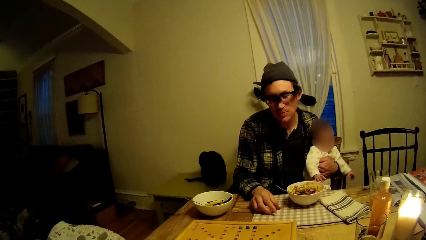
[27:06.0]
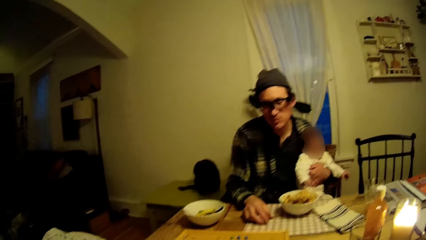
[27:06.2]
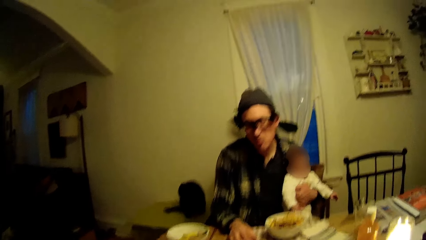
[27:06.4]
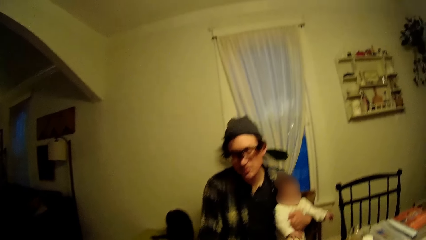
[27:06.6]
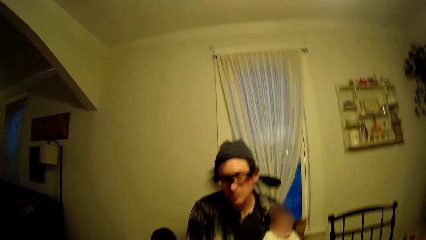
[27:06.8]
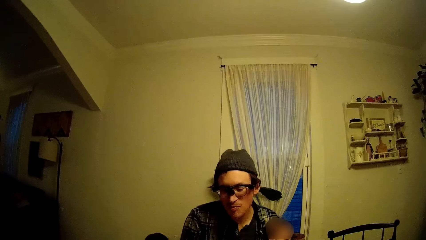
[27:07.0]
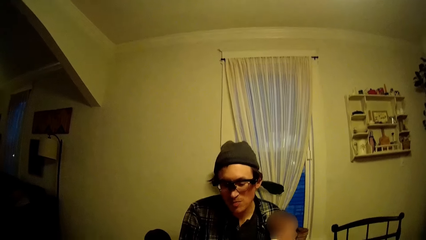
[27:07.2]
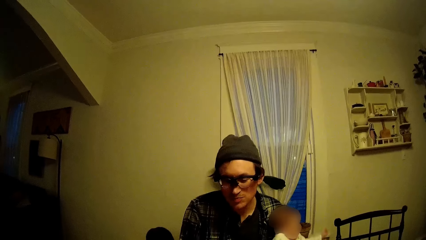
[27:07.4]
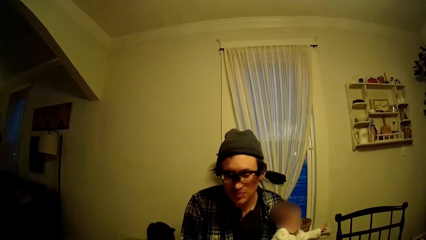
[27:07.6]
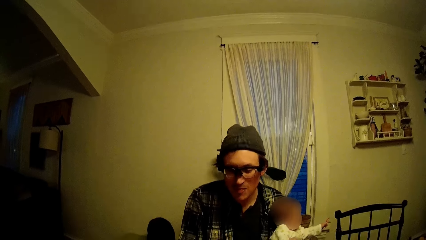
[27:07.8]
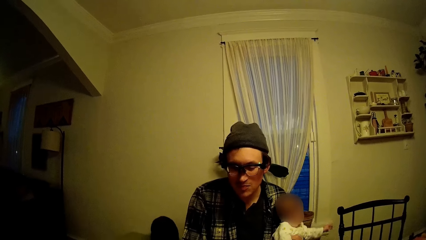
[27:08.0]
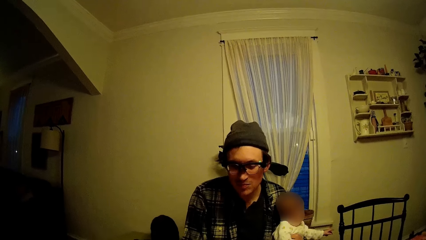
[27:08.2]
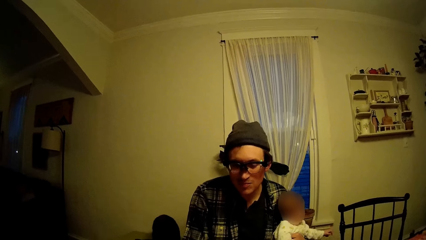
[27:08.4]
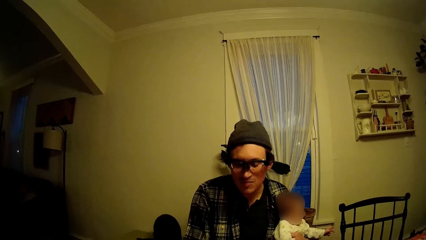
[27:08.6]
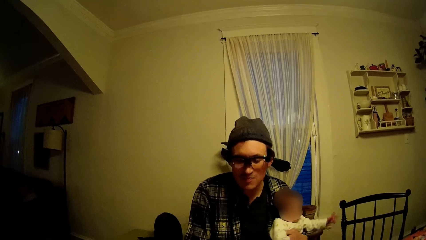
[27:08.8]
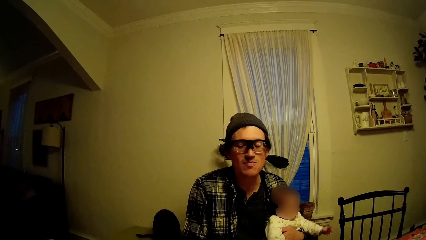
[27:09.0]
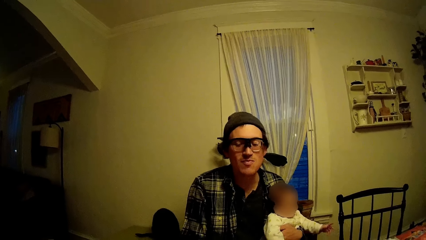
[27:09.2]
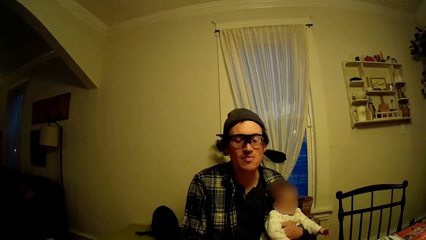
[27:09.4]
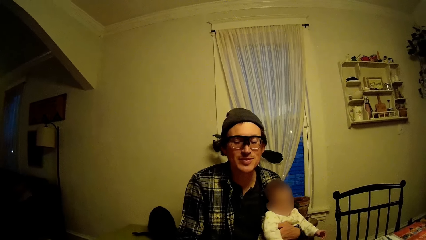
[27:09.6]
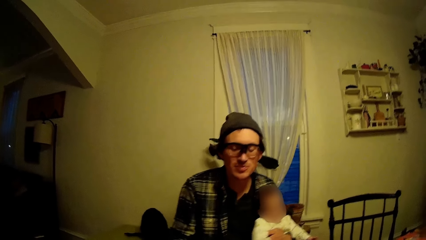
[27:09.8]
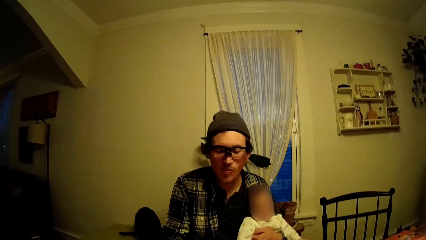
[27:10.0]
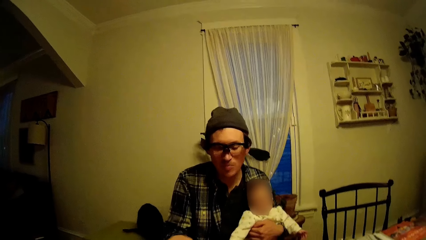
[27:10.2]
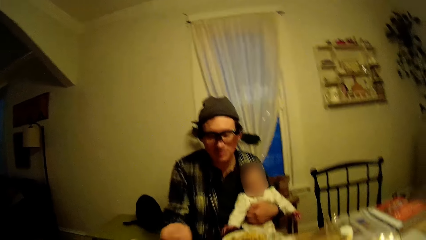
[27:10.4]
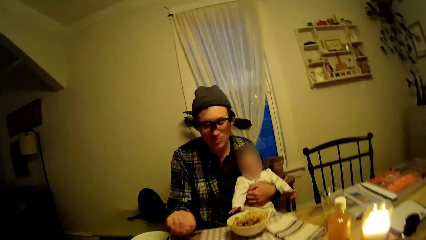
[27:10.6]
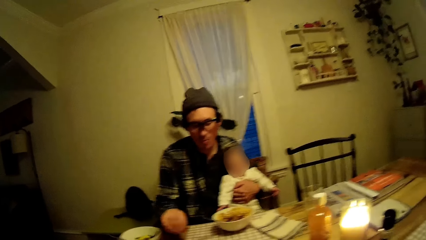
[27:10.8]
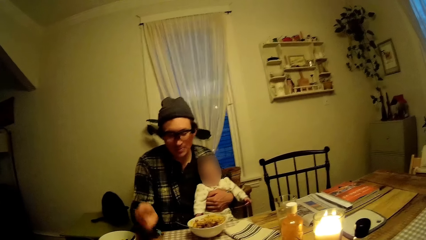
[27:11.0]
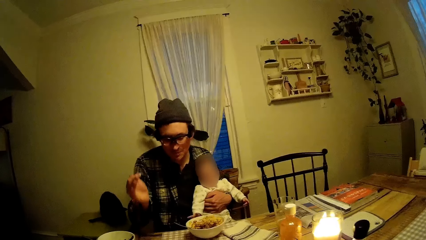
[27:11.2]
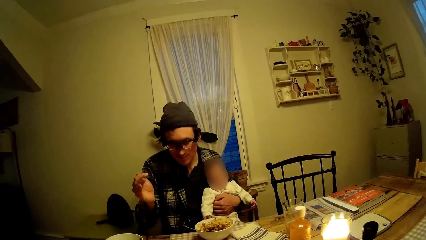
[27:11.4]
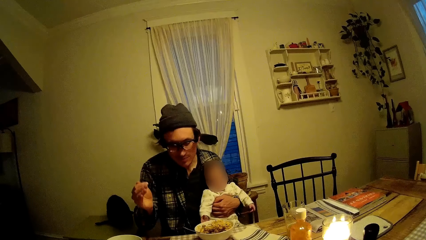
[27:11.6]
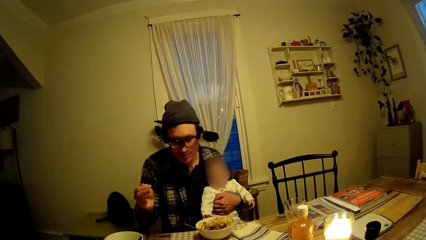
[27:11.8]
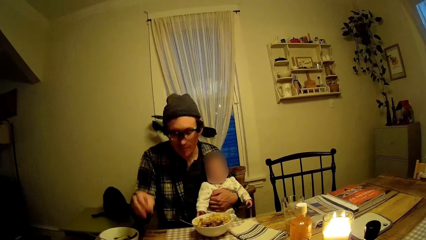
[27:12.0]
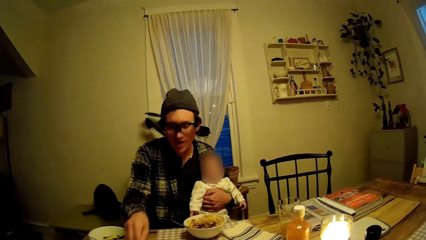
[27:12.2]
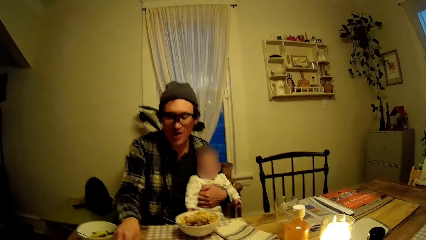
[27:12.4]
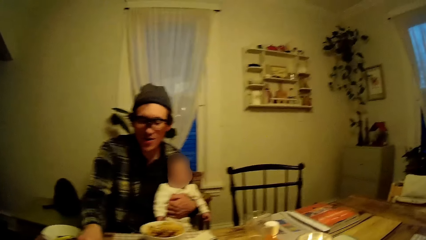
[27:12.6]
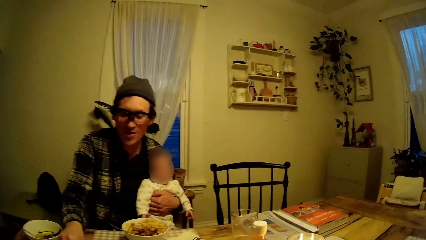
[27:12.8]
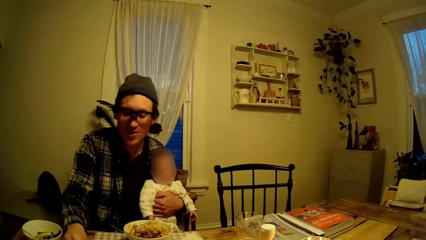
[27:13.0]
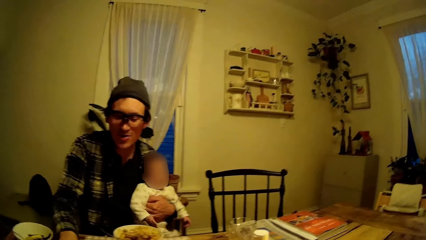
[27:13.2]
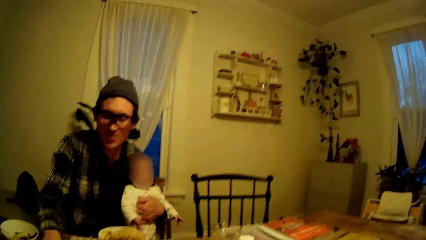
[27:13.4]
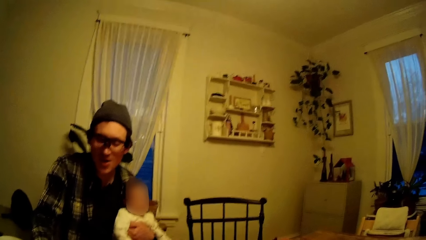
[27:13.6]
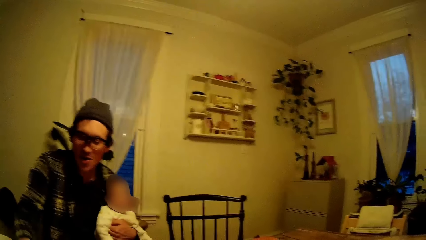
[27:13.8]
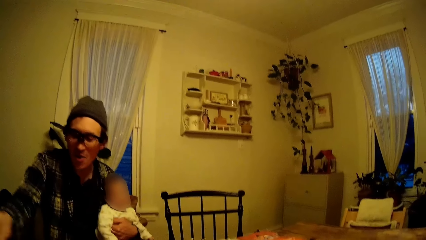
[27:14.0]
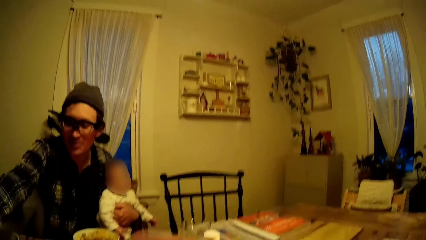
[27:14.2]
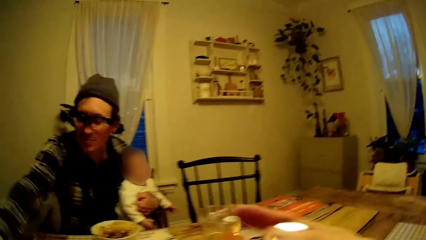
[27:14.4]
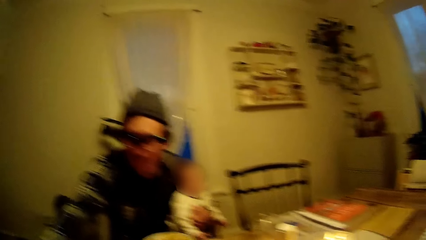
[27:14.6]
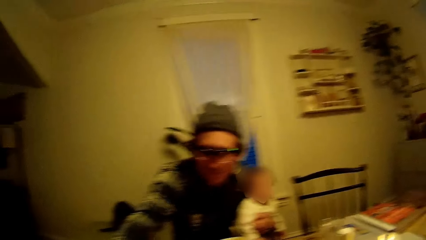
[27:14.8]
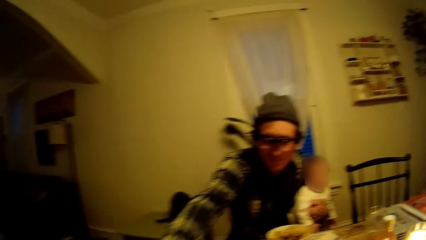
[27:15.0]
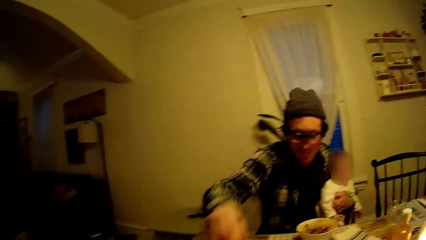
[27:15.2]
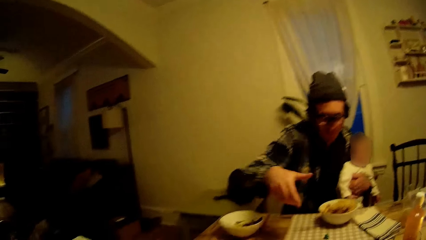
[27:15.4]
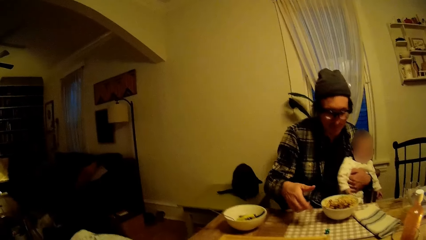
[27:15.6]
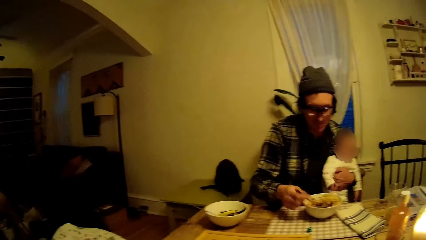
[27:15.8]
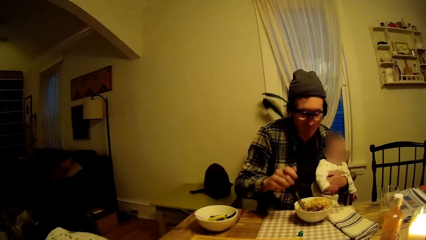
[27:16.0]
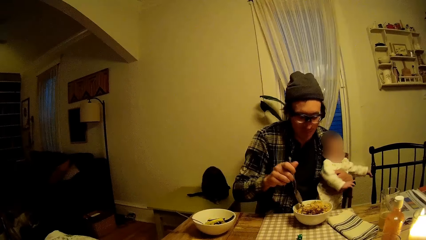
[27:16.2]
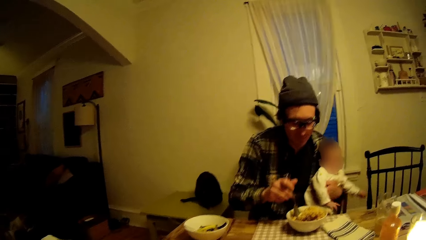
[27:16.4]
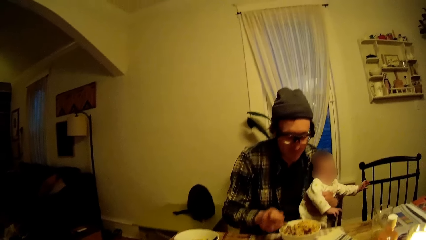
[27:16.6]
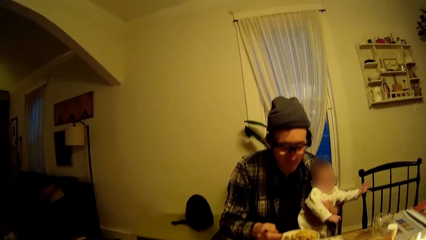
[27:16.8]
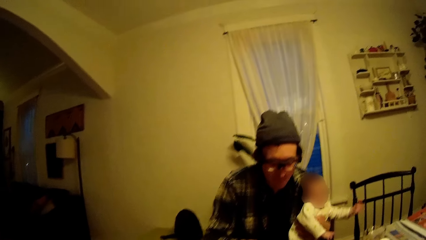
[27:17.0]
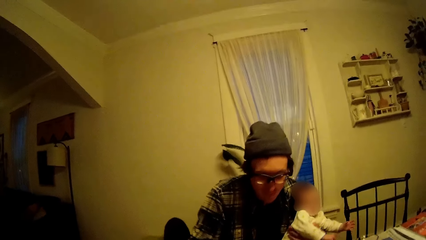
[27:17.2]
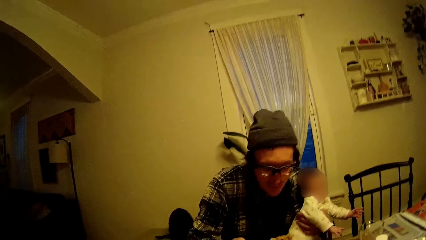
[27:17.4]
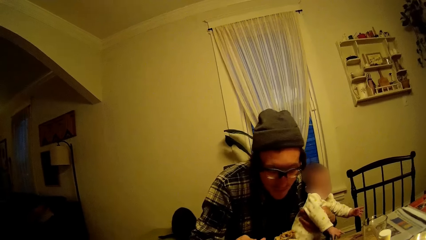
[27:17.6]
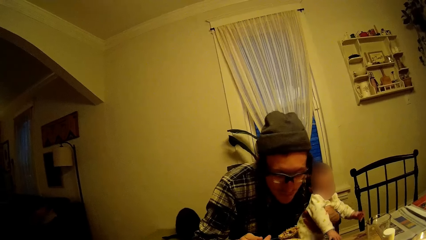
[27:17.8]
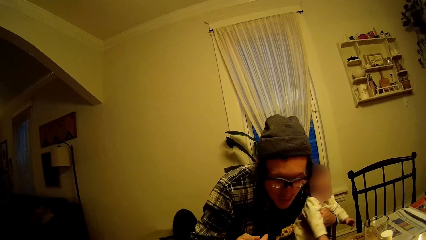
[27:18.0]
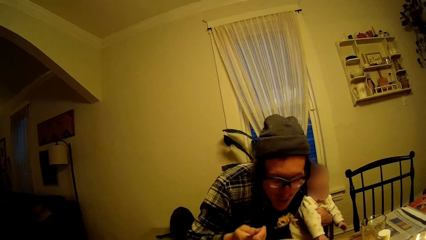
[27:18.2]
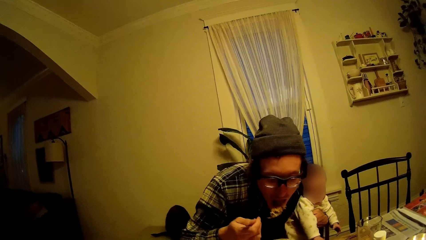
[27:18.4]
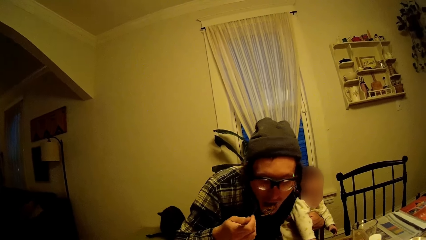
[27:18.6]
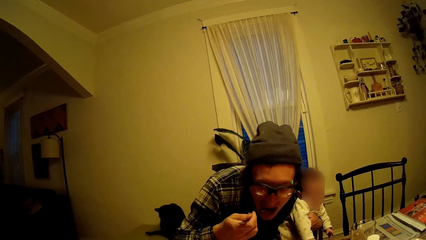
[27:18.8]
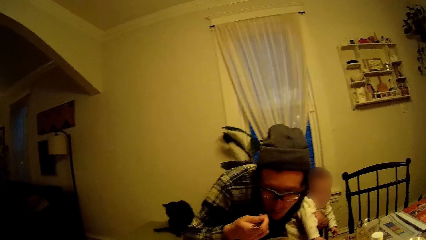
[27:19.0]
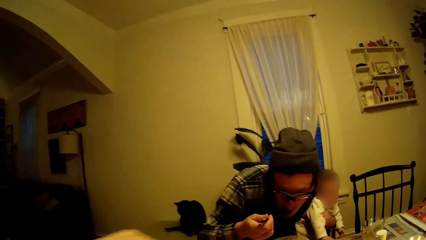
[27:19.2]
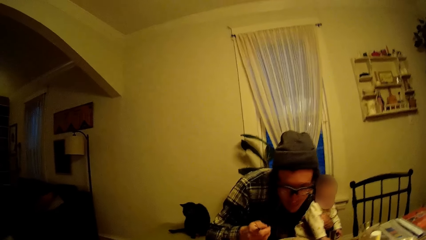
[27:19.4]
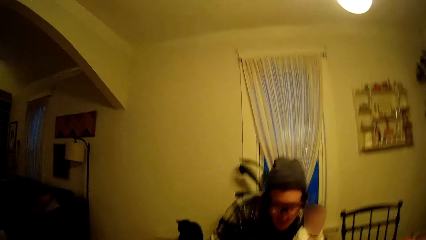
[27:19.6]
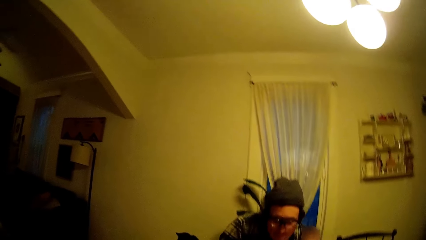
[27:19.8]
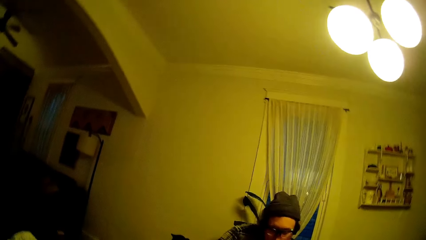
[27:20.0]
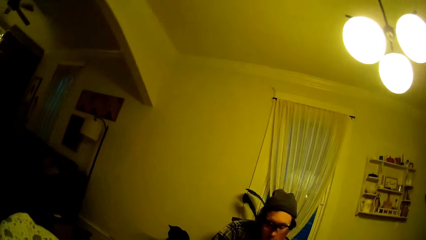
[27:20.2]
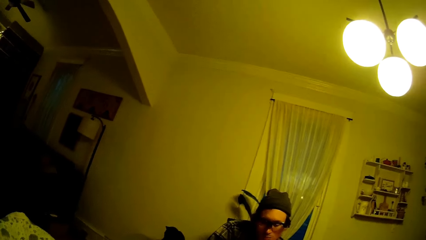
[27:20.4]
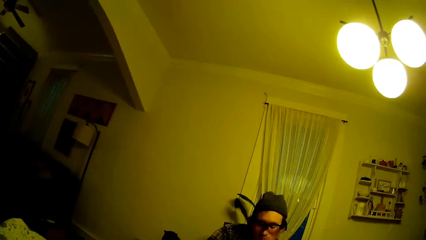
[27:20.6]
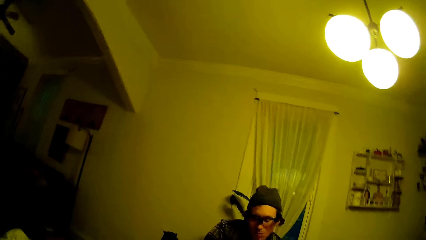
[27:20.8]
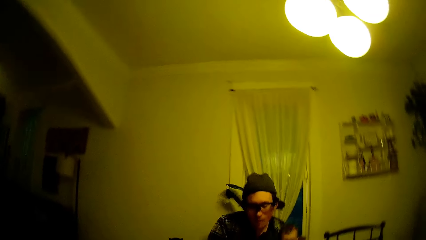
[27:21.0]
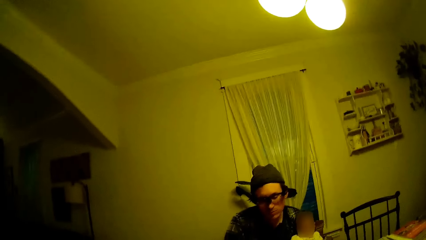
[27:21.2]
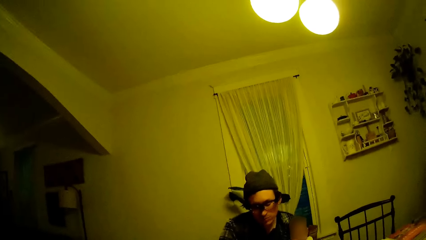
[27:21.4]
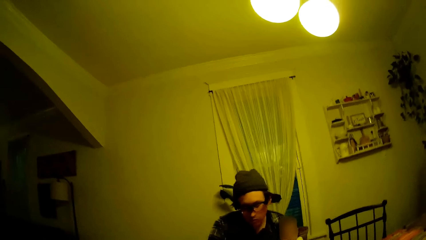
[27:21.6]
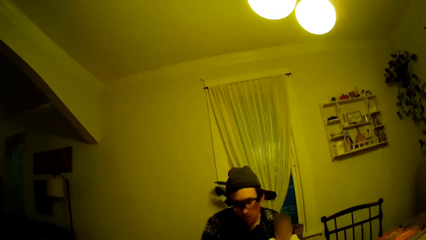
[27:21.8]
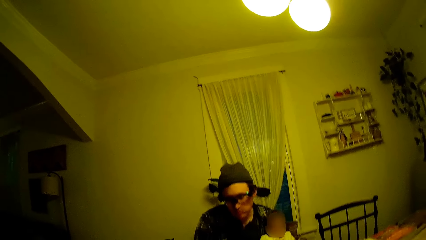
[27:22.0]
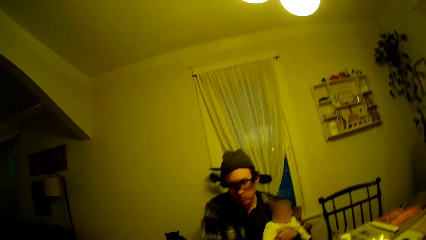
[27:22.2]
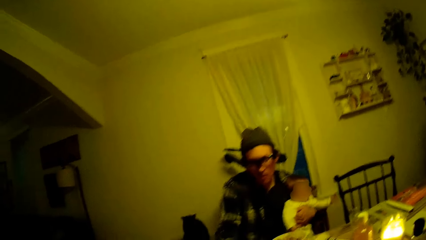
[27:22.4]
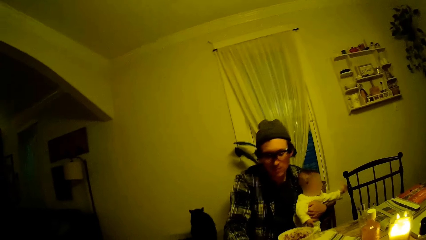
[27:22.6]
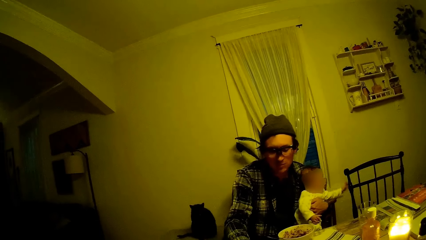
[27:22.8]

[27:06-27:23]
The camera wearer raises a hand. A man shakes the dice in his right hand. The man throws the dice in his right hand on the table. The camera wearer talks with a person. They talk with the person again. They raise a hand. They move a hand. Another man eats a food on the table with his right hand.
